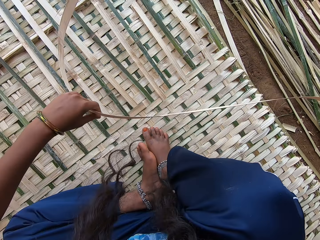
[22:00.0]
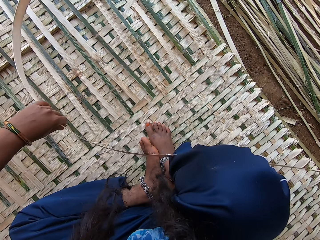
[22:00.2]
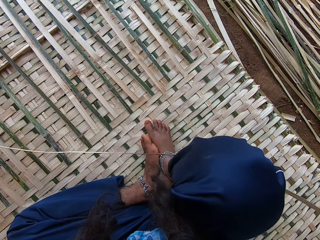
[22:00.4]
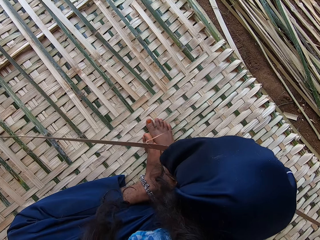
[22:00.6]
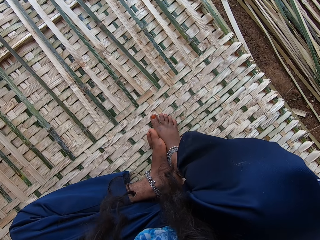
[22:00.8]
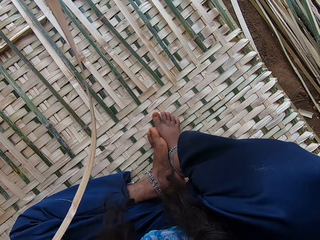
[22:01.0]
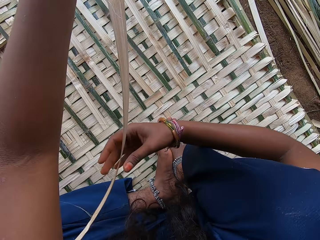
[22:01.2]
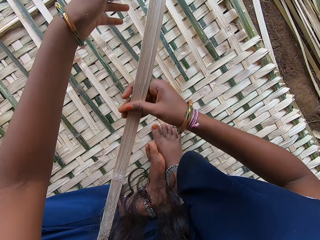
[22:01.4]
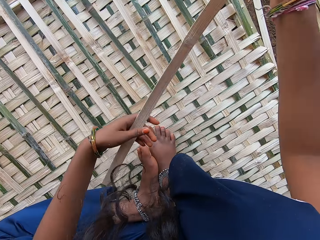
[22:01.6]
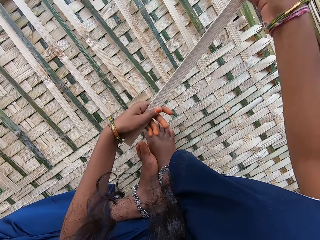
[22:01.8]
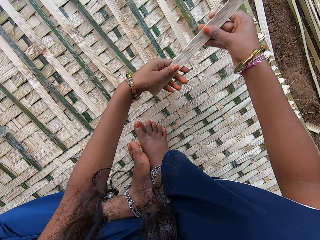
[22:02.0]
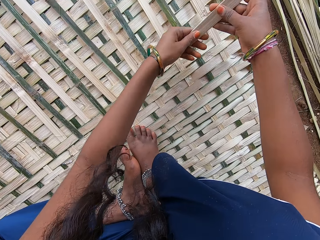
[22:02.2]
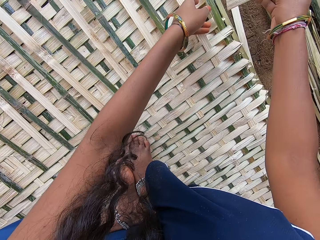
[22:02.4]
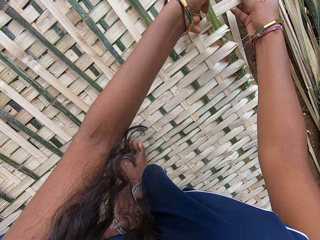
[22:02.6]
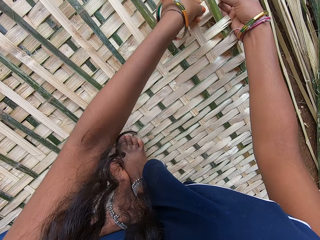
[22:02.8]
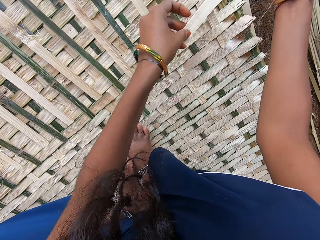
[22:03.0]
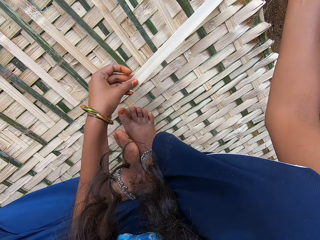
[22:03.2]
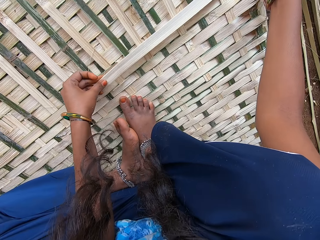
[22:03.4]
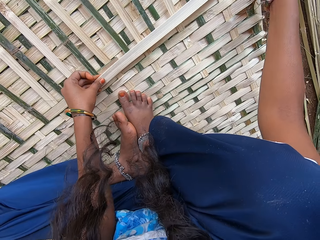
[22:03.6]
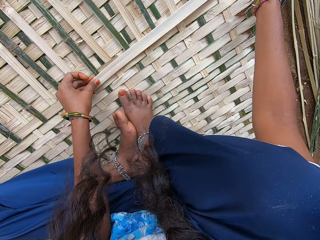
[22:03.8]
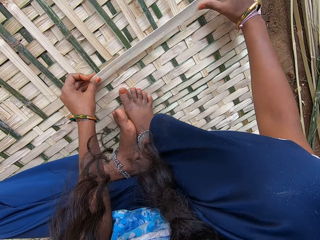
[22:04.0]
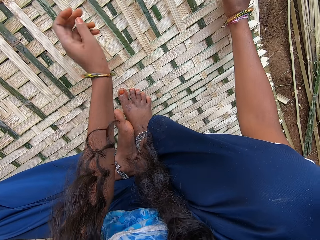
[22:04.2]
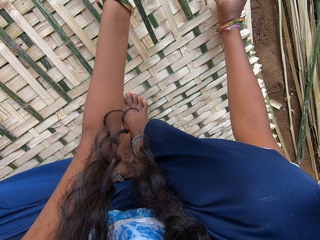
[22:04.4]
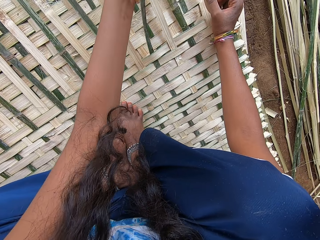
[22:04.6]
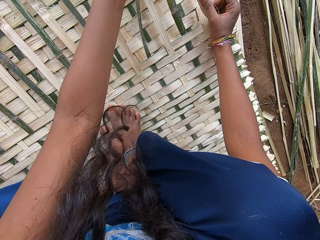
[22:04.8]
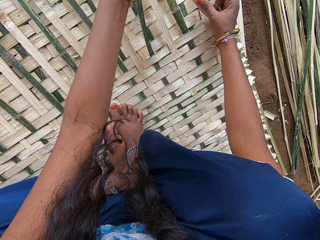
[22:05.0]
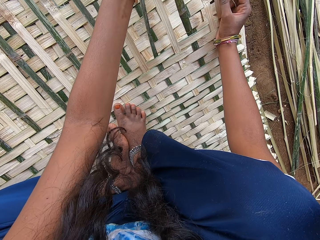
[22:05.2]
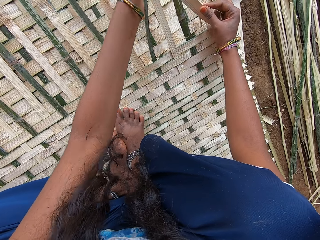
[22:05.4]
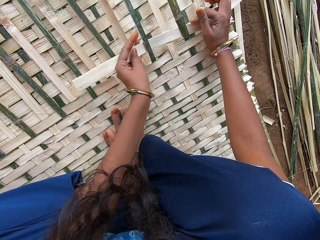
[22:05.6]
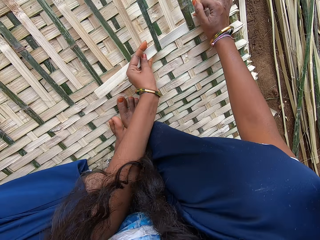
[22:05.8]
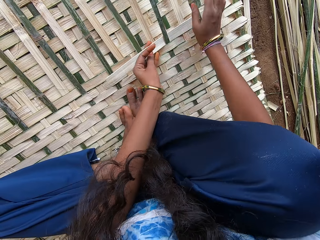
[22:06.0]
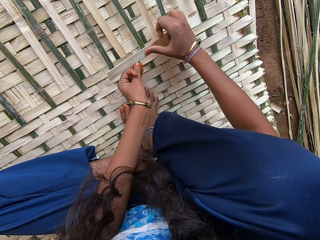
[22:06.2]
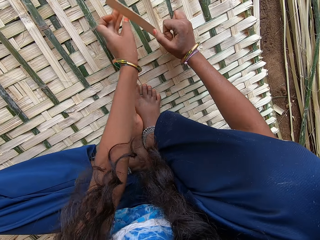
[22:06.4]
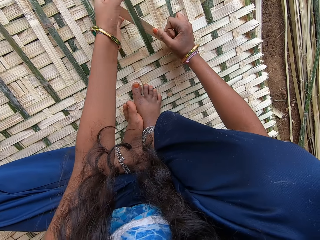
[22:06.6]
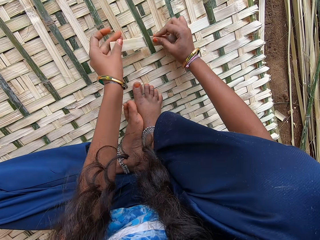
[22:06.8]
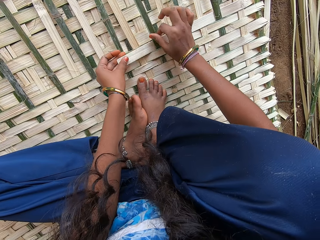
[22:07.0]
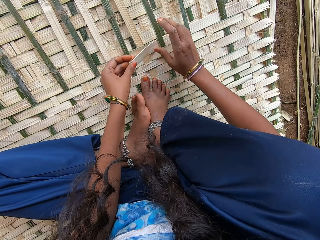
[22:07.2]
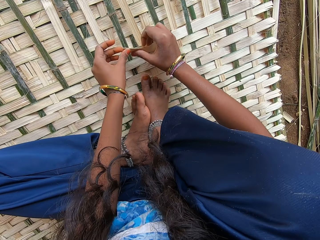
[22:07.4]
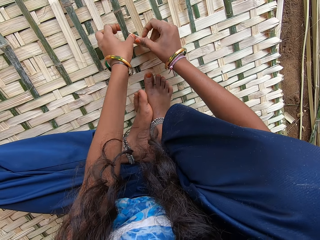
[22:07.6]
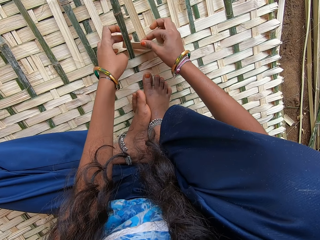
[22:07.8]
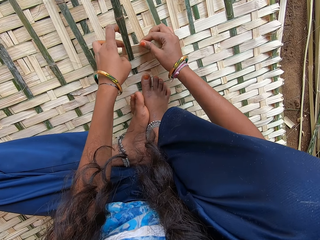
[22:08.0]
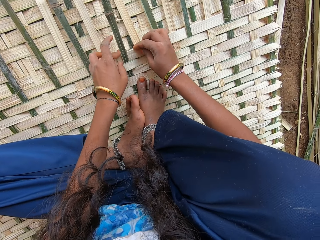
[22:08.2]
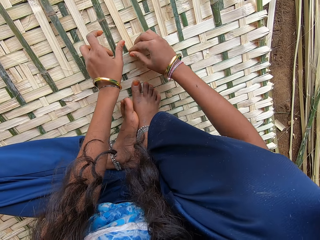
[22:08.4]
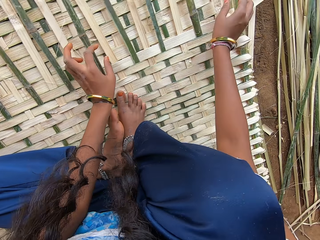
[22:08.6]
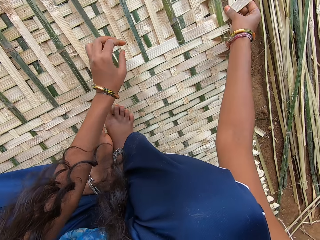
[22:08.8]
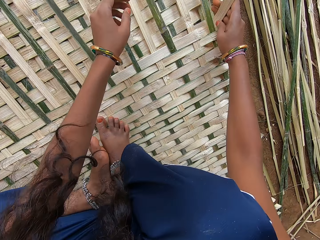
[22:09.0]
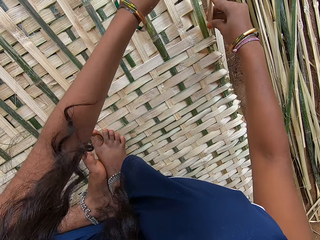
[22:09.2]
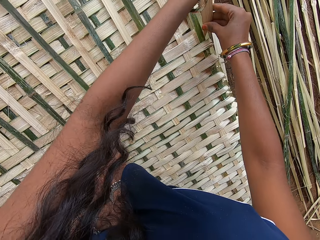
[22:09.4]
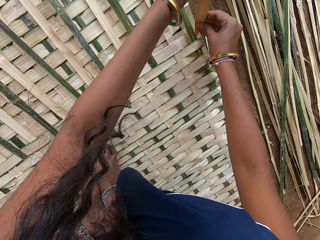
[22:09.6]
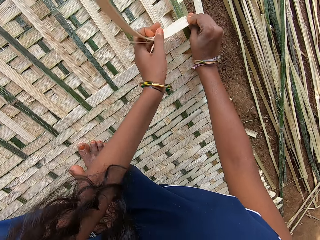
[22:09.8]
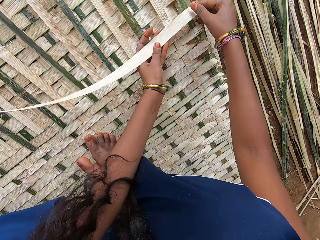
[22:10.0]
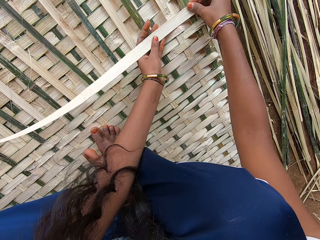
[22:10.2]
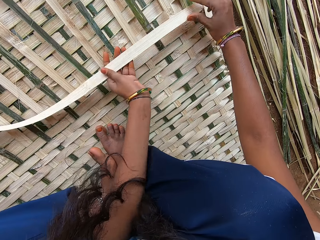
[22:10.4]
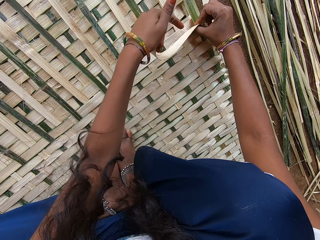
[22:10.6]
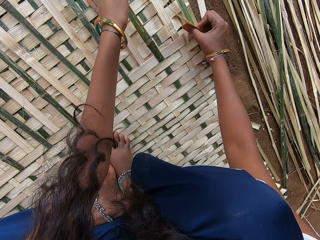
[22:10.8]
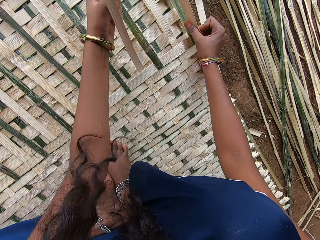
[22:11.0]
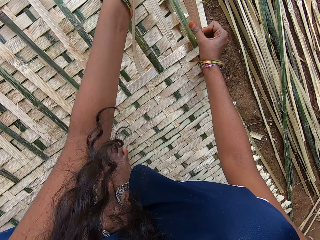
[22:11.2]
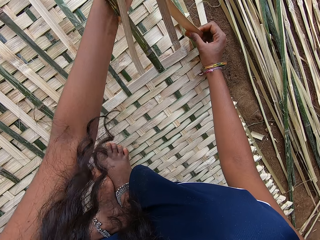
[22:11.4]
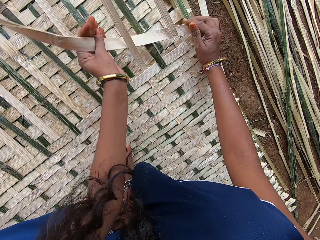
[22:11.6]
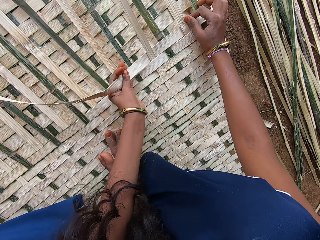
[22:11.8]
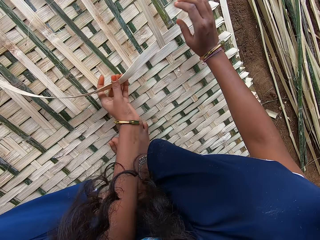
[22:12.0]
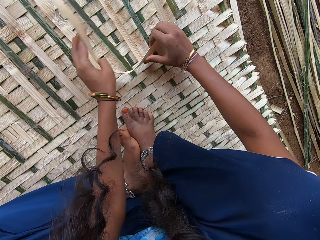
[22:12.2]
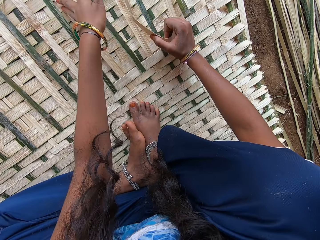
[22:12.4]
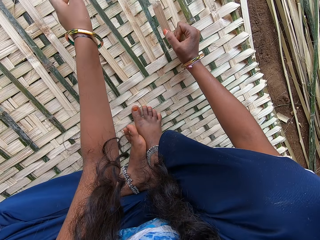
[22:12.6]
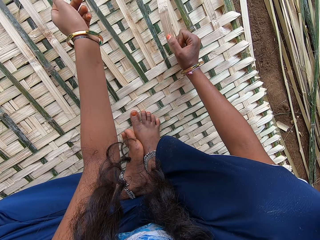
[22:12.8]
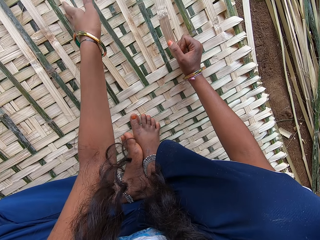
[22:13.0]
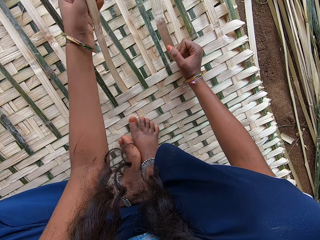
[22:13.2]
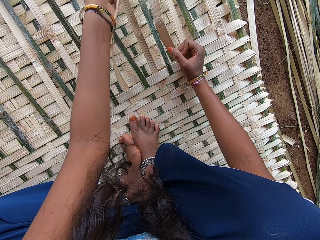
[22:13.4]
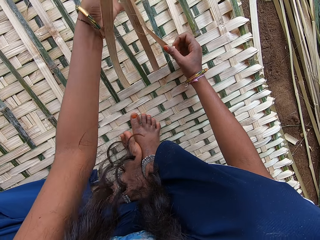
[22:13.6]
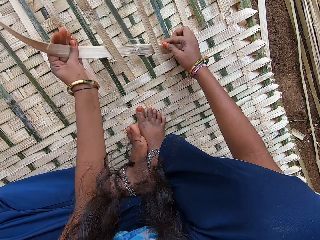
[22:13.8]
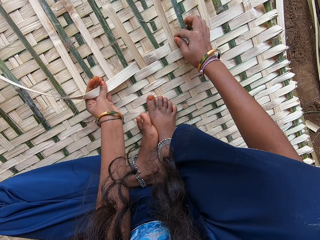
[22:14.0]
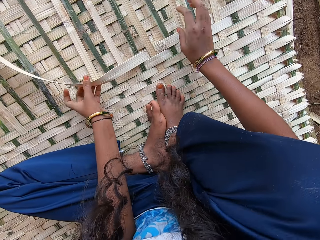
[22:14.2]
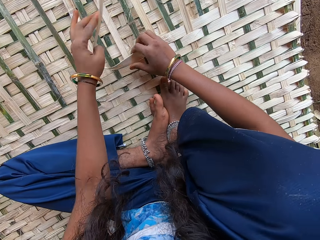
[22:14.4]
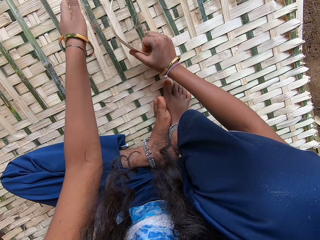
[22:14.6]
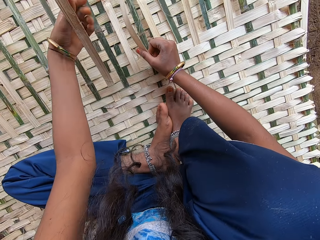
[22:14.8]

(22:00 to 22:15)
The camera wearer plaits the mat with the bamboo stick. They twist the bamboo stick with the right hand. They plait the mat with the bamboo stick.

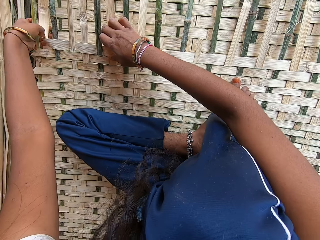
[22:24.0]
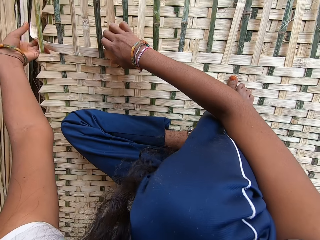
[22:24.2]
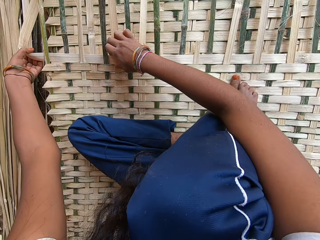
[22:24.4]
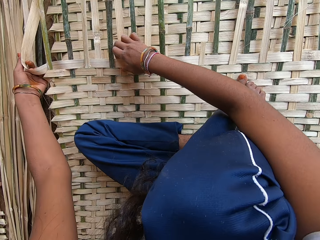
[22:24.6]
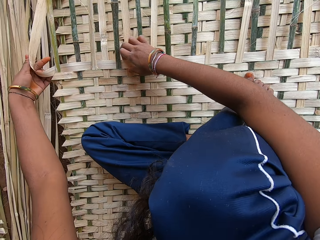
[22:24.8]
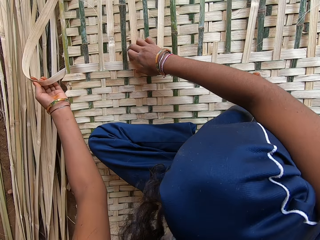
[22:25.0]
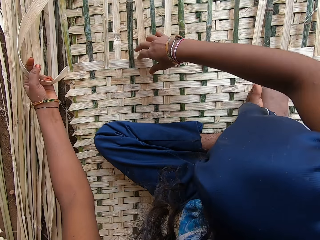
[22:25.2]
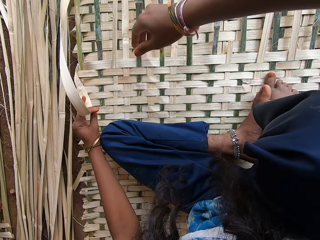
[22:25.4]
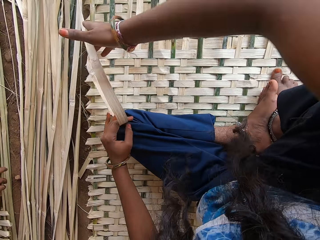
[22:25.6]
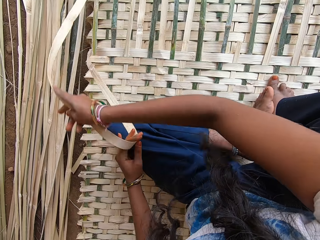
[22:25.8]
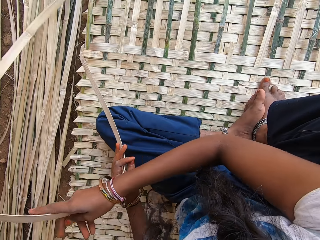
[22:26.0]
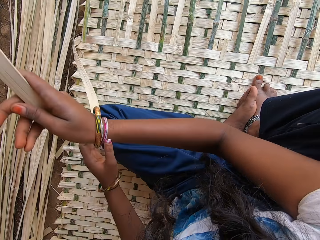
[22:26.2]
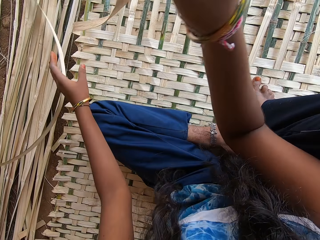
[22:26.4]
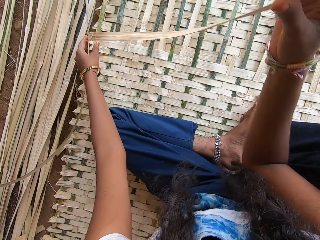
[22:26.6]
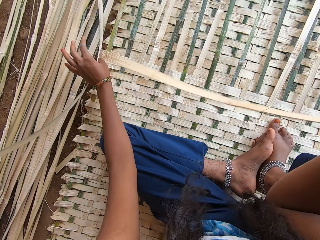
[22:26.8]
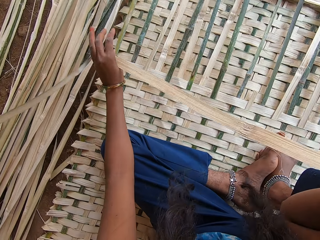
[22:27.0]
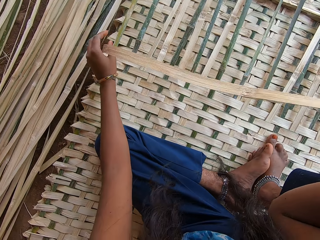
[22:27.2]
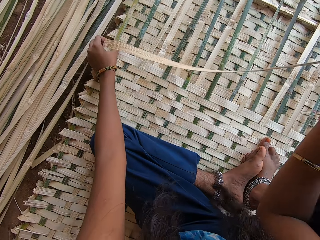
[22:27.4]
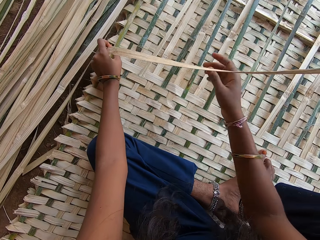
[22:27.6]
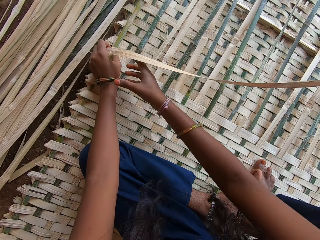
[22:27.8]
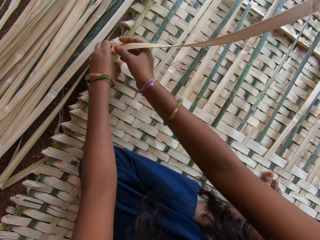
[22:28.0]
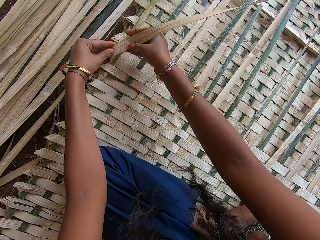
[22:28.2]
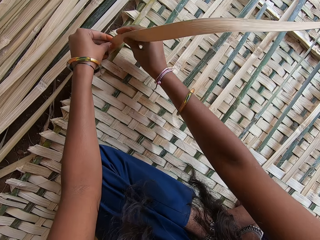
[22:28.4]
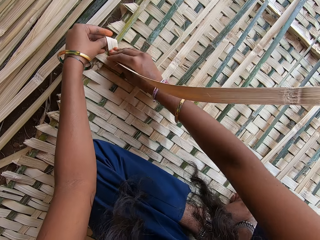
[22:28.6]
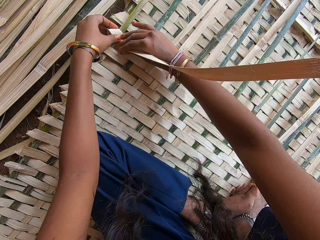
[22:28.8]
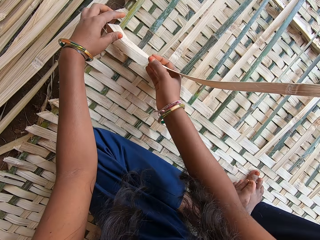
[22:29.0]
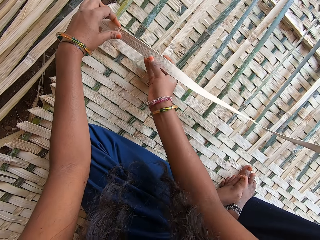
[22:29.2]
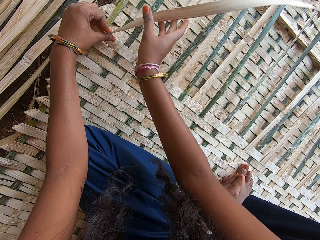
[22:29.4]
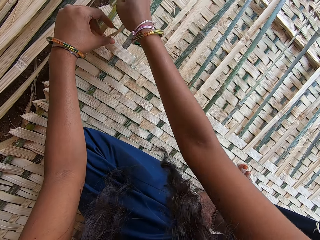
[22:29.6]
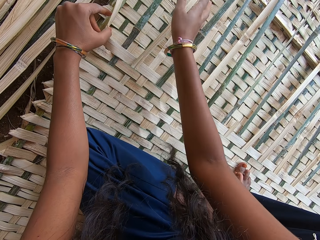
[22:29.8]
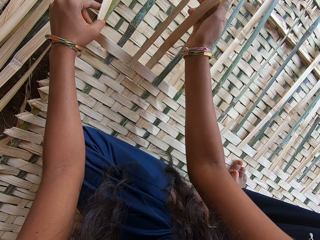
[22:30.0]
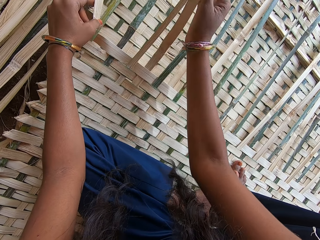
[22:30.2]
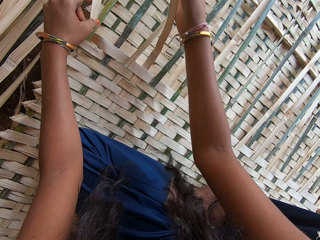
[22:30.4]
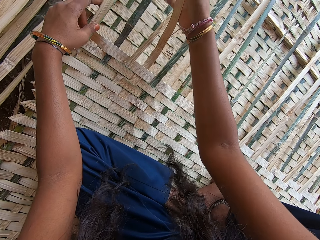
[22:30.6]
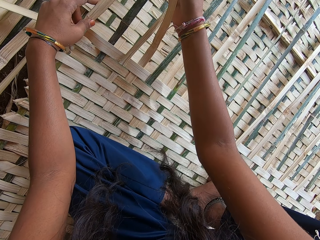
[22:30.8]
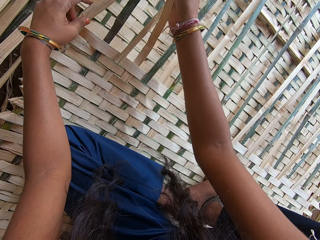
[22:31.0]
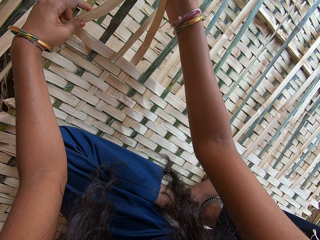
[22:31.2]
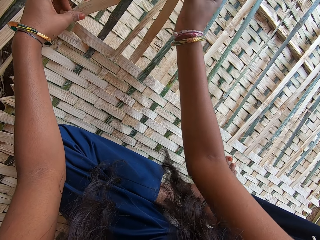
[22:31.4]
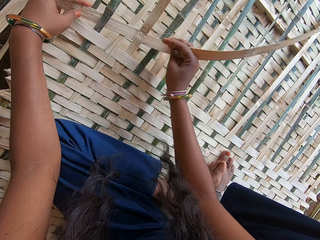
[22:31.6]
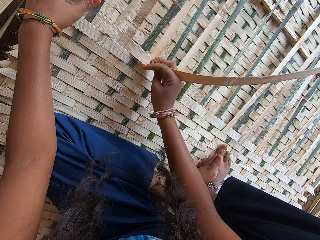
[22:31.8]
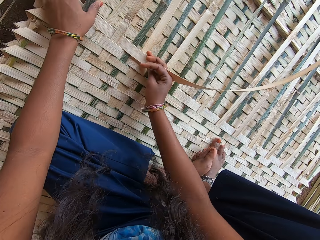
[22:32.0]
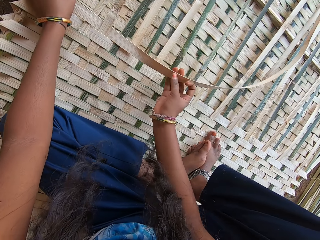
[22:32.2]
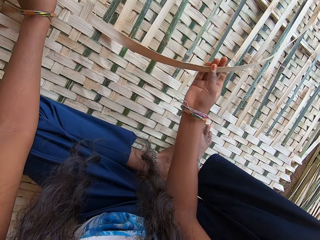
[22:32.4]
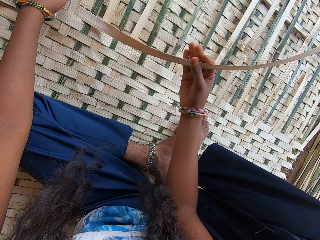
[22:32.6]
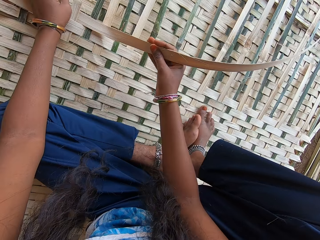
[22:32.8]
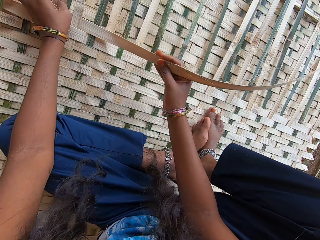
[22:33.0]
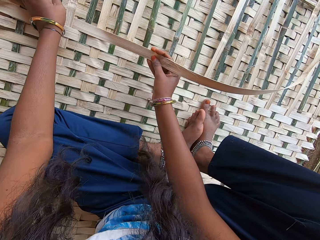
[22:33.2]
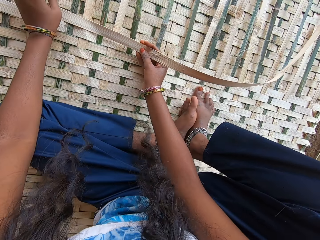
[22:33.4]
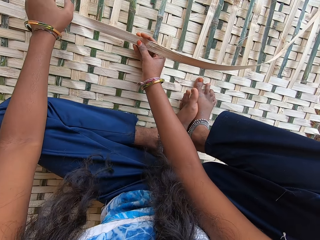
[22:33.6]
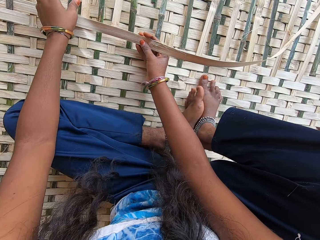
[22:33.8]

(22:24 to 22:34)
The camera wearer folds the bamboo stick with the left hand. They plait the mat with the bamboo stick. They pull the bamboo stick with the left hand. They twist the bamboo stick with both hands. They plait the mat with the bamboo stick.
